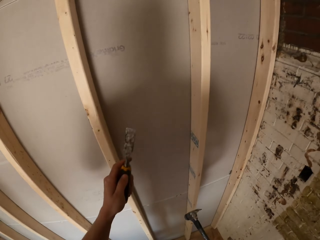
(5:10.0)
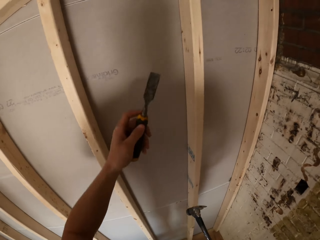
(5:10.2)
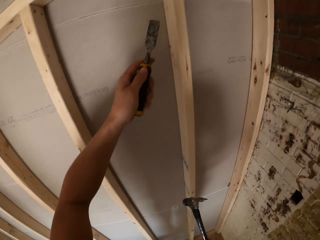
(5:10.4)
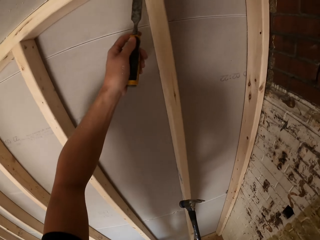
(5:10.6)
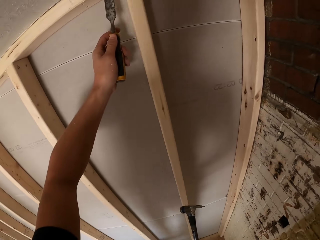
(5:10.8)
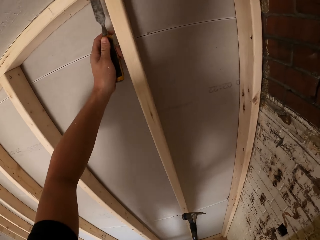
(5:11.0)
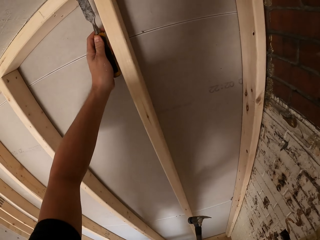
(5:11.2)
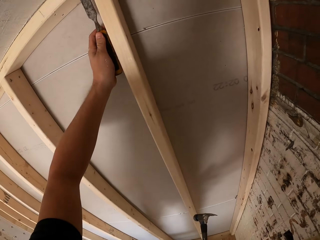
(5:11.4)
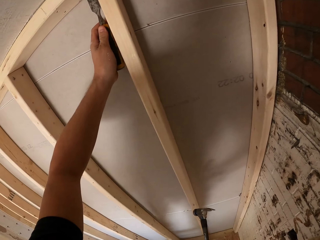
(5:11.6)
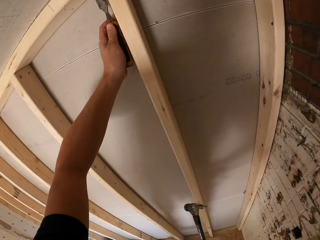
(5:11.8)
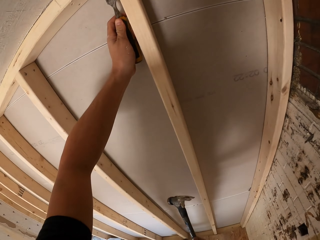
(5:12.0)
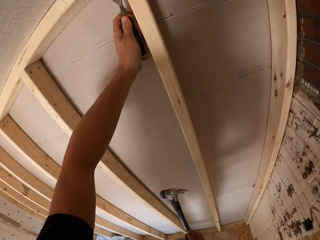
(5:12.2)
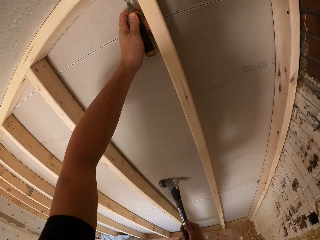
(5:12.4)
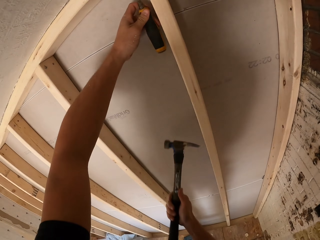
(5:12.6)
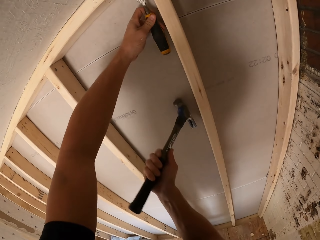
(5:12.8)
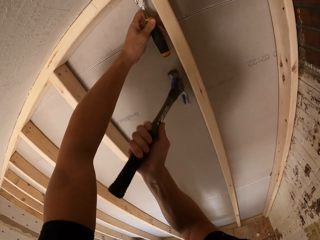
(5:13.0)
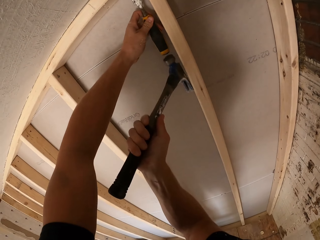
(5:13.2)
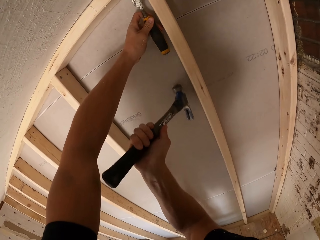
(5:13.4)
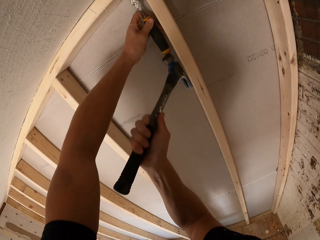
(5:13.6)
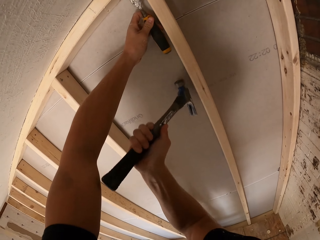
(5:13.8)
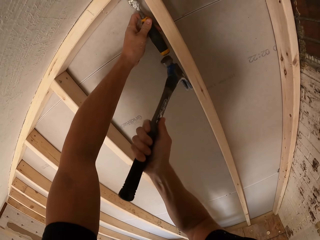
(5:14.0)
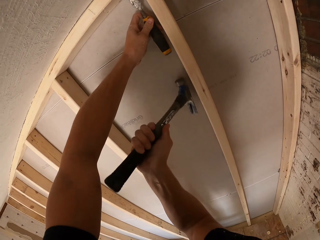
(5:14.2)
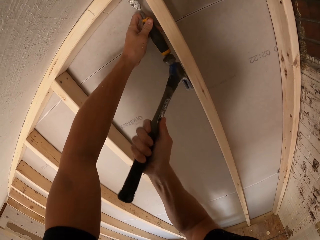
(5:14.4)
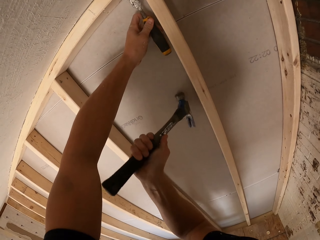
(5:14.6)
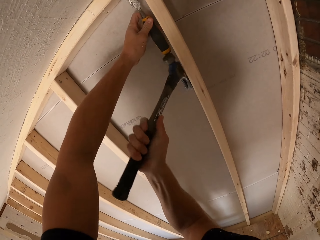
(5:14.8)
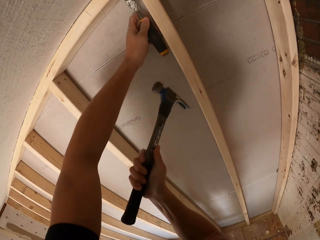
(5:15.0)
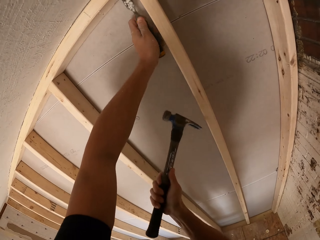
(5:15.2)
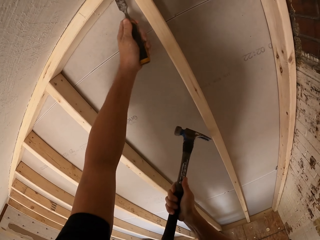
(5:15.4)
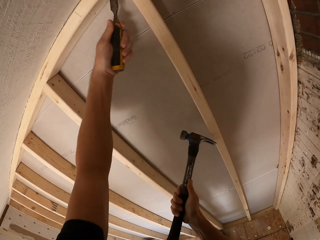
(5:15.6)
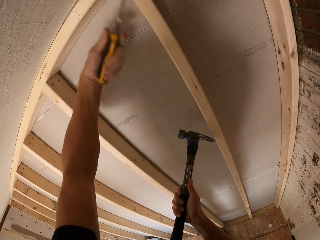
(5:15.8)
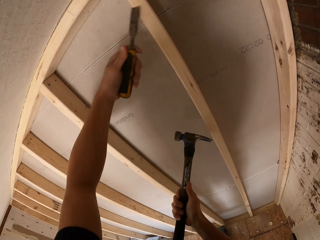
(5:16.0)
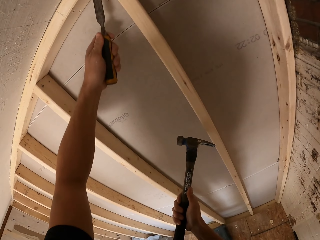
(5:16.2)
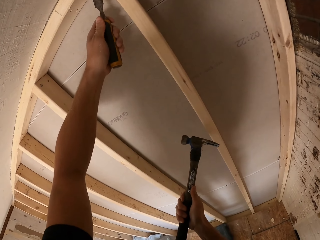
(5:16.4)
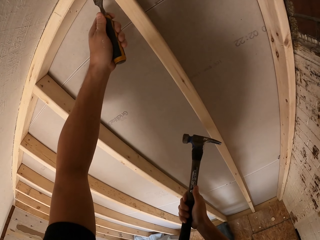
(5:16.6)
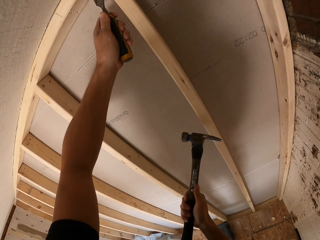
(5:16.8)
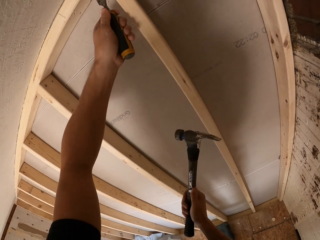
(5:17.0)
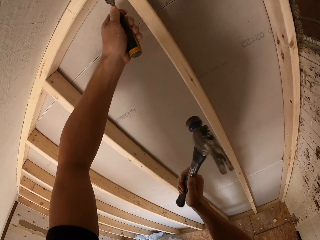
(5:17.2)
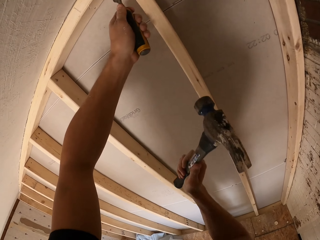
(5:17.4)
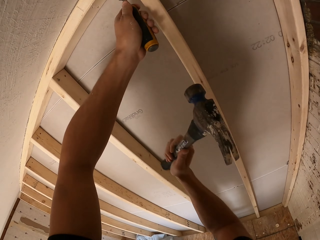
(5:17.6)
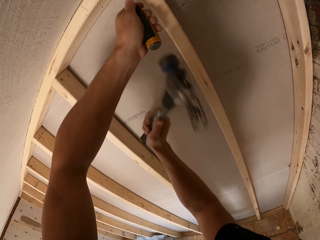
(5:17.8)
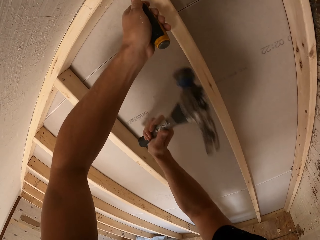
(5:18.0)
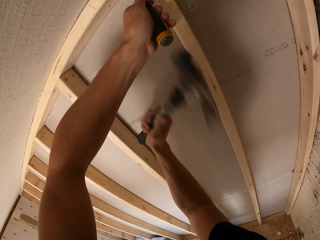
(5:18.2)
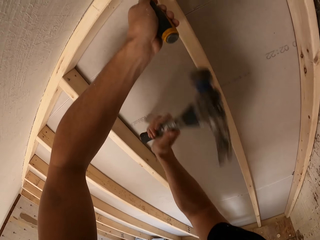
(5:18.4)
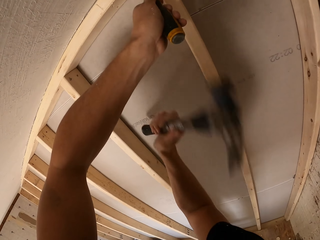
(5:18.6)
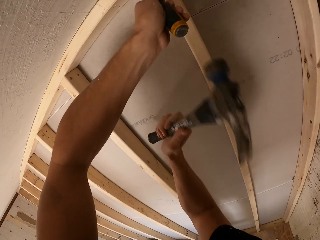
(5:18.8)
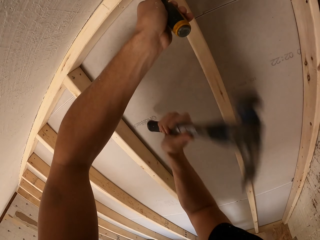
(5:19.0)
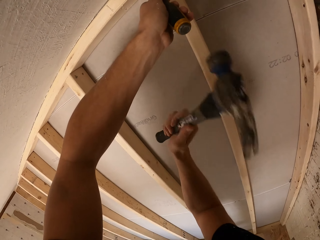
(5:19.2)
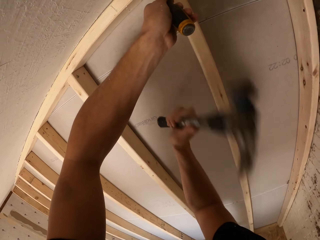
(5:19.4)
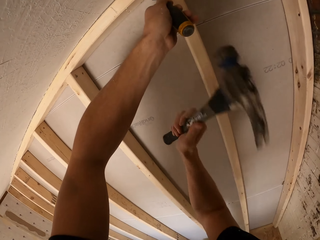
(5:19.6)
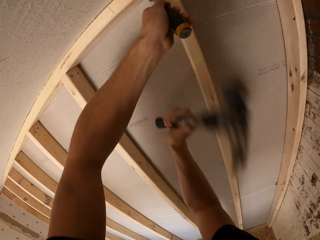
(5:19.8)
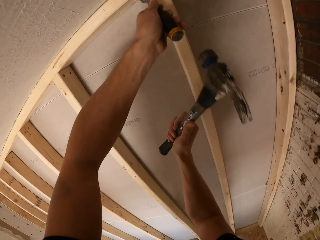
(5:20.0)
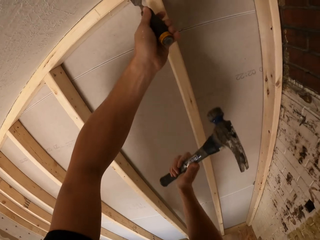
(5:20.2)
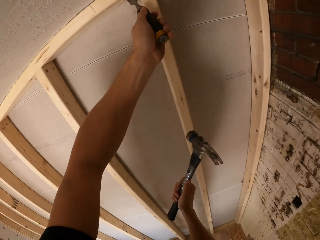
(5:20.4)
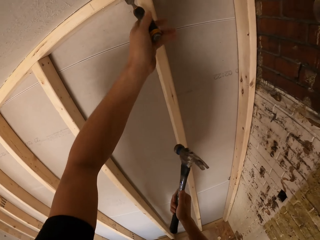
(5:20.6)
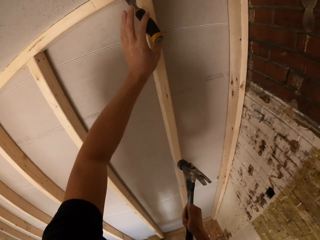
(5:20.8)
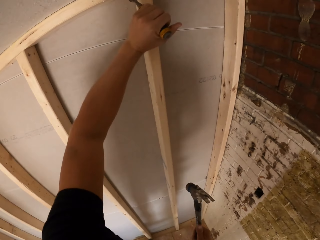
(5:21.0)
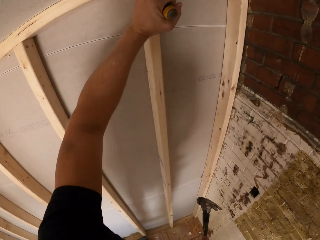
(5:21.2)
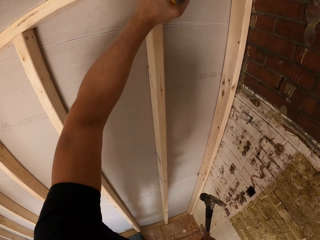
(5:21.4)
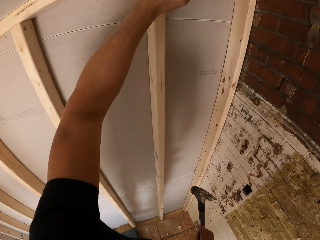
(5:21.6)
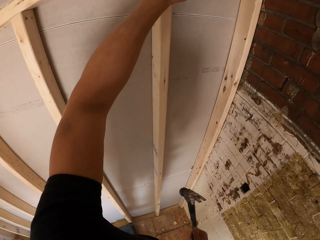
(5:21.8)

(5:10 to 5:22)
The camera wearer attaches the chisel on the top plate. They pierce the top plate. They hit the chisel with the hammer.

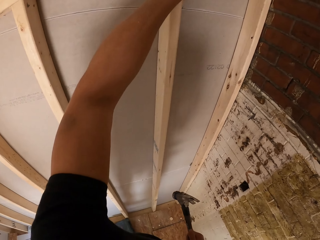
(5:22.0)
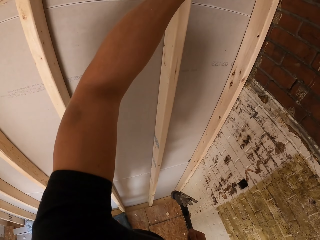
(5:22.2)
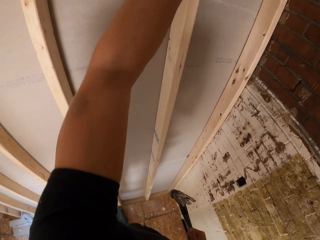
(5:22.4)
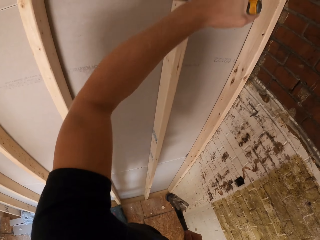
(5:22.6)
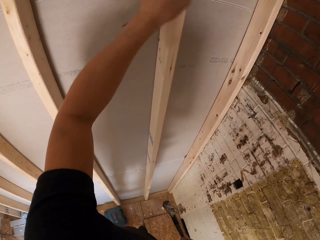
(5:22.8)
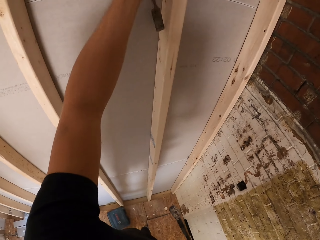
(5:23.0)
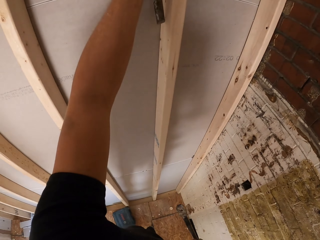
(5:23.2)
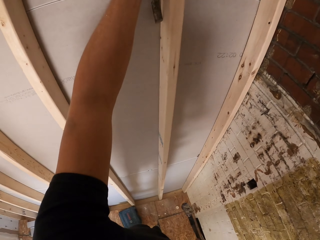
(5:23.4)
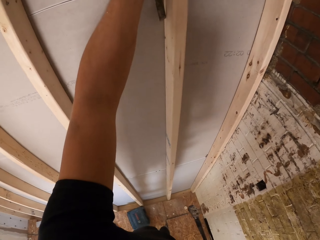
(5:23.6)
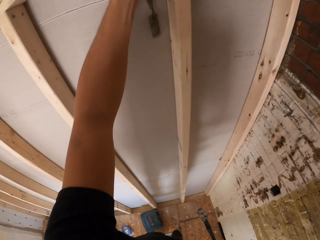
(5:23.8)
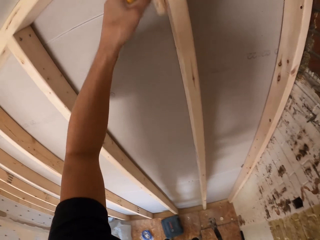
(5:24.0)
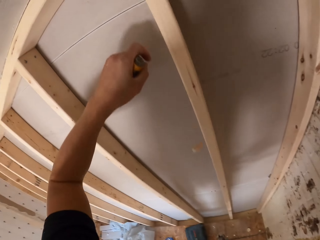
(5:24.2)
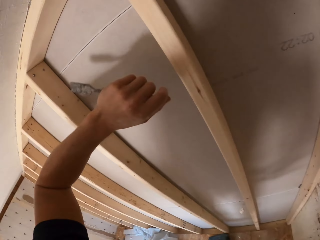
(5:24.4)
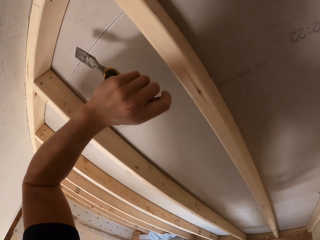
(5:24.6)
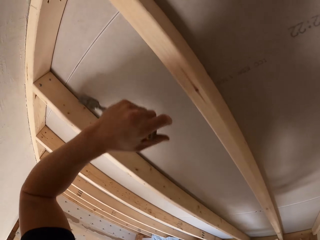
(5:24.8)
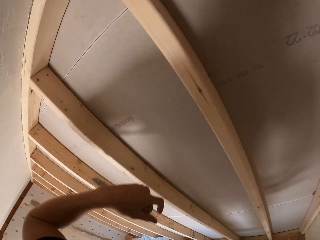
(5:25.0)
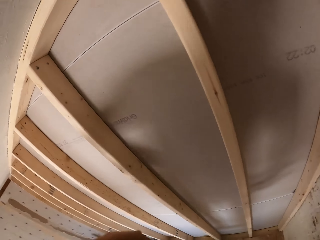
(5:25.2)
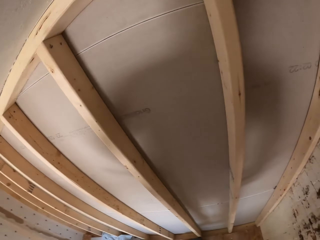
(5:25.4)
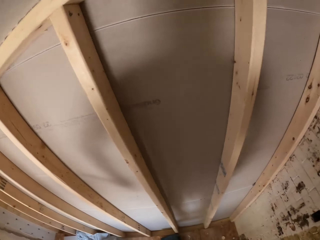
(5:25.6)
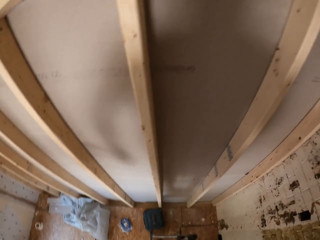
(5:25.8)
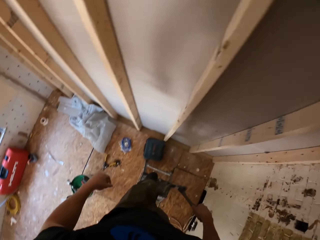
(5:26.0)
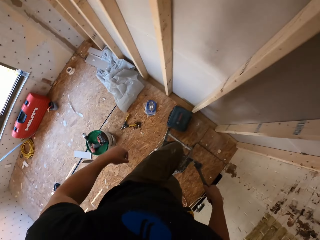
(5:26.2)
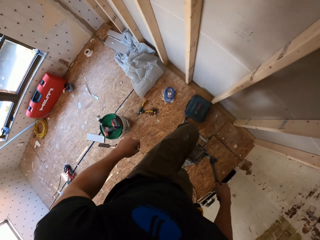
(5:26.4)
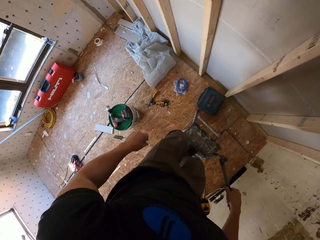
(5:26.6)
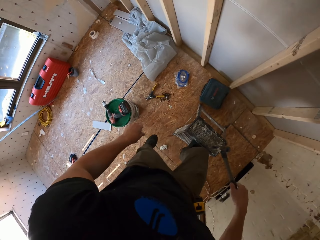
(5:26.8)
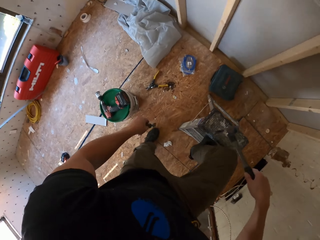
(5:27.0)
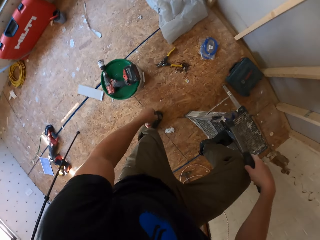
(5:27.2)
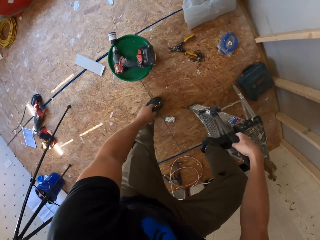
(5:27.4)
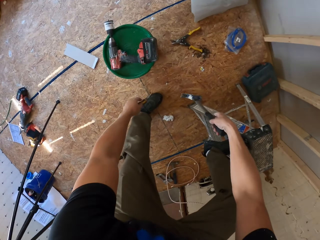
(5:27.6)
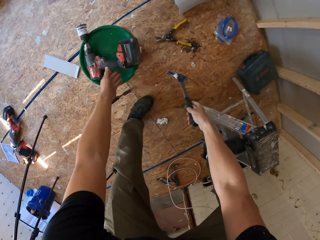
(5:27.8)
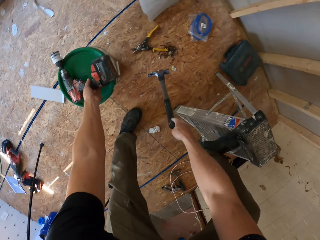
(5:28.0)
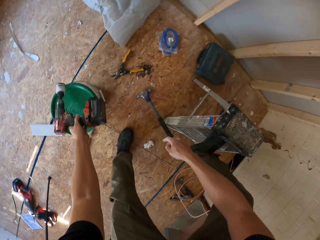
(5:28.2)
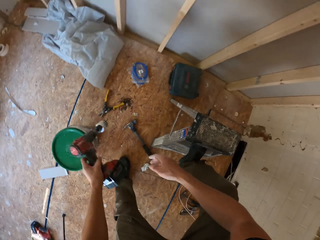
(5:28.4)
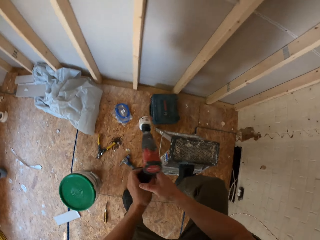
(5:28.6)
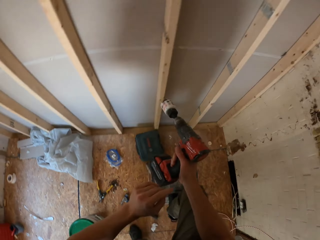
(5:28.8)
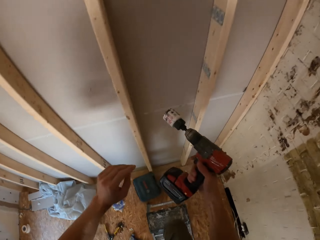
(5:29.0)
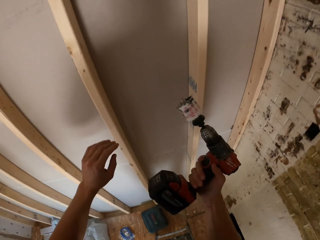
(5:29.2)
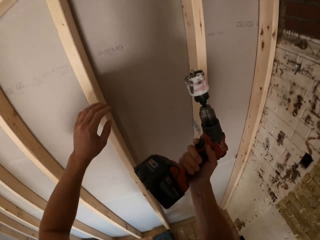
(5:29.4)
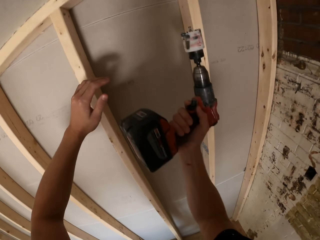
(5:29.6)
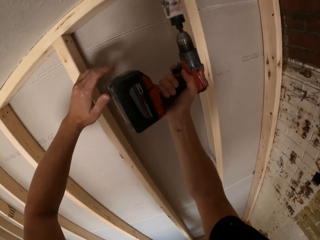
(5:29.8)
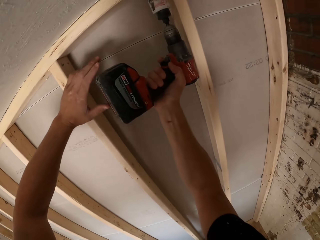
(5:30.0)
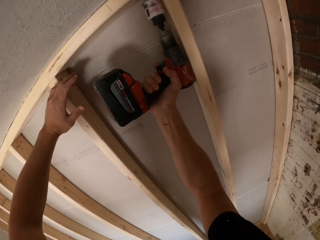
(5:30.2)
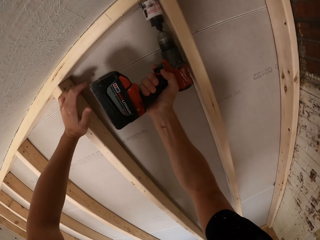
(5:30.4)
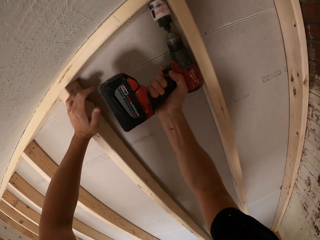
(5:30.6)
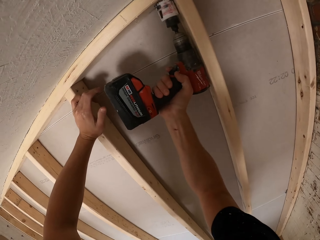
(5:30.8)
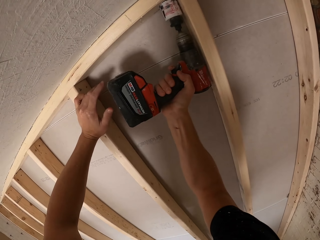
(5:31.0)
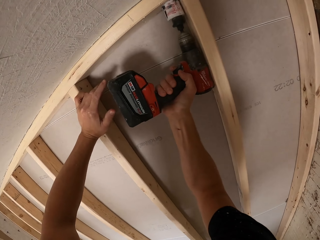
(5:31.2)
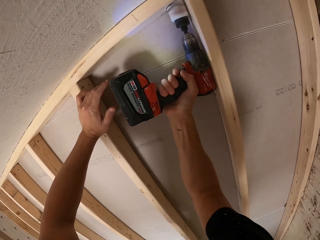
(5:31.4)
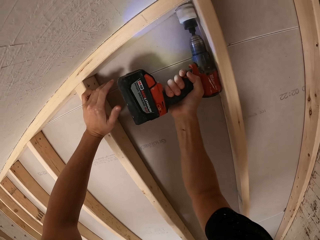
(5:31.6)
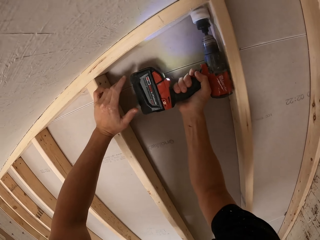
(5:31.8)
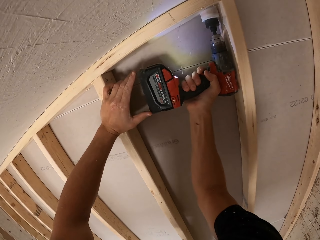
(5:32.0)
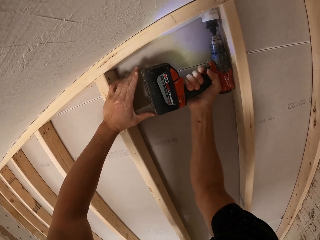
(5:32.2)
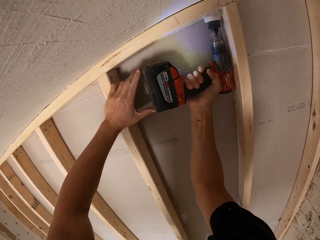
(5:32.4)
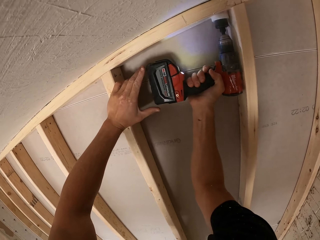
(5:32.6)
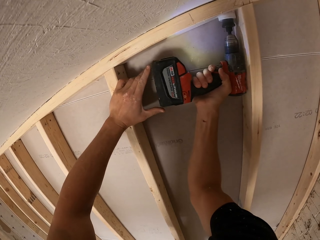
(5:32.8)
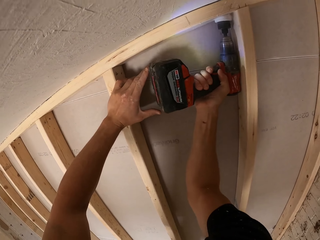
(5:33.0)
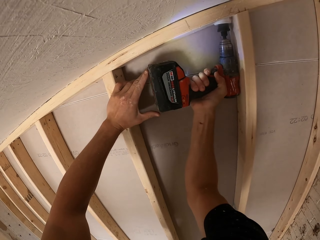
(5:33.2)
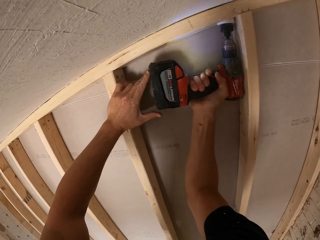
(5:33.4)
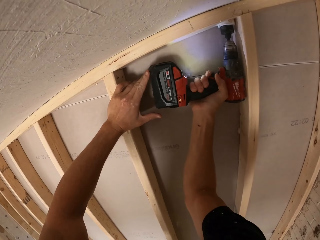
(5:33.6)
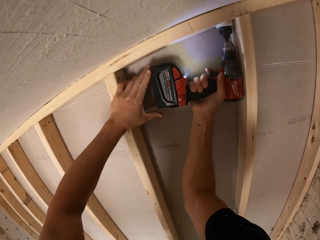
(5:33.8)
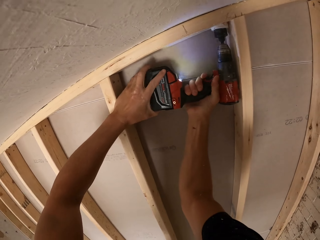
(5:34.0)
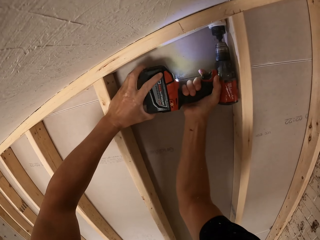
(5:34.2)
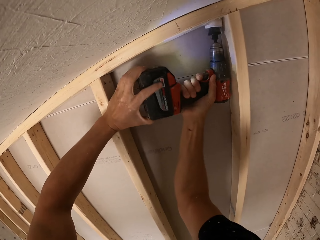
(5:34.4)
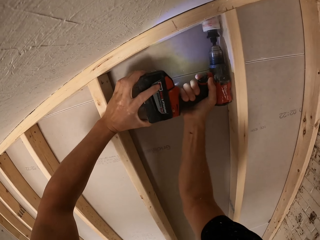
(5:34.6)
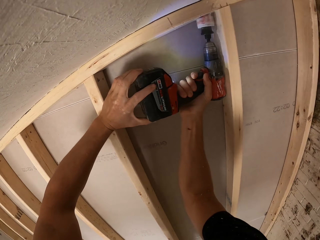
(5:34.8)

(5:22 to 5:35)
The camera wearer descends from the ladder. They drop the chisel on the floor. They pick the hand drill. They drop the hammer on the floor. They hold the drill with the right hand. They climb the ladder. They hold the stud. They drill holes using the hand drill.
